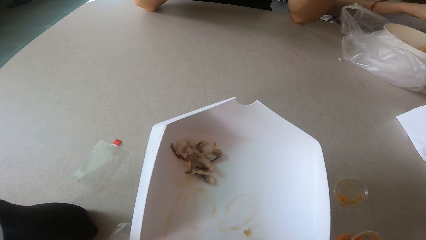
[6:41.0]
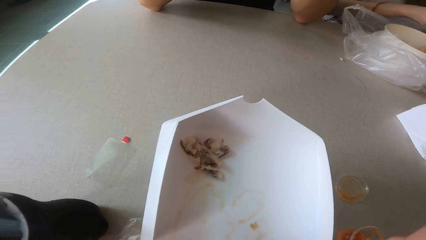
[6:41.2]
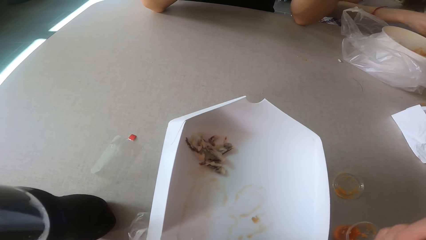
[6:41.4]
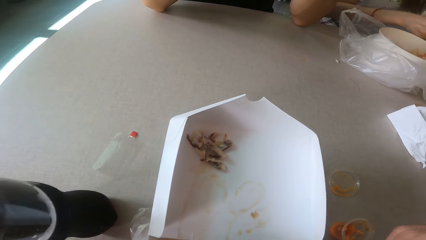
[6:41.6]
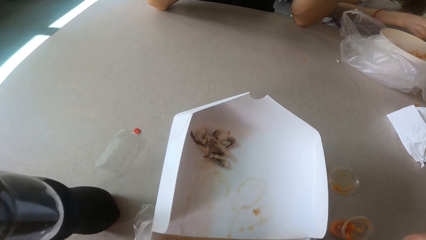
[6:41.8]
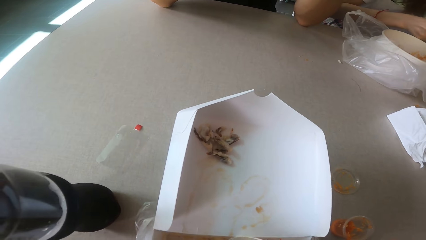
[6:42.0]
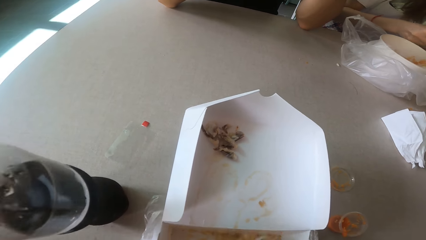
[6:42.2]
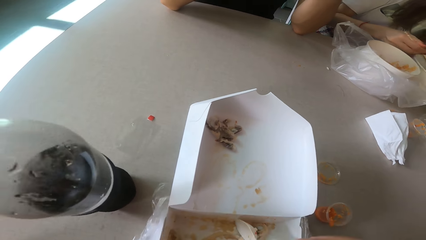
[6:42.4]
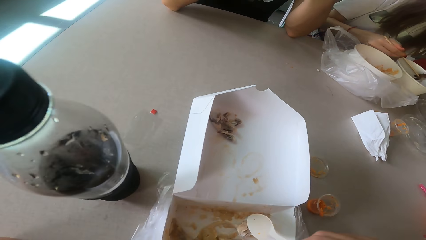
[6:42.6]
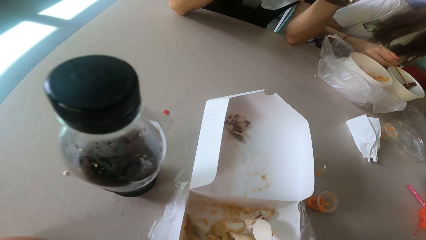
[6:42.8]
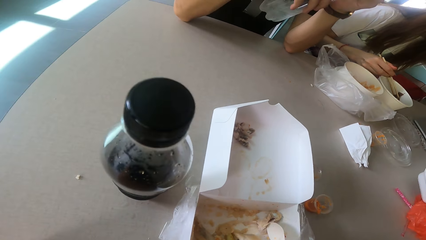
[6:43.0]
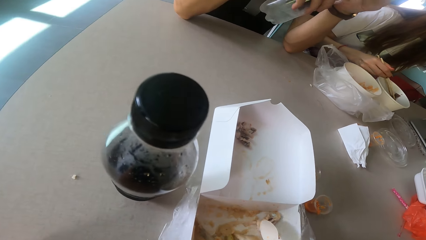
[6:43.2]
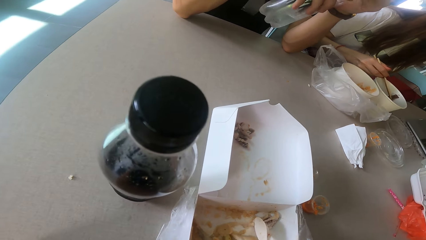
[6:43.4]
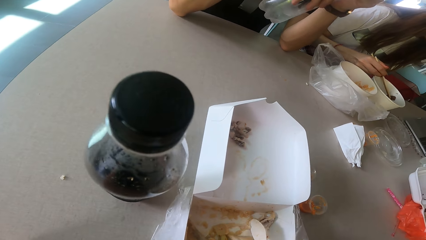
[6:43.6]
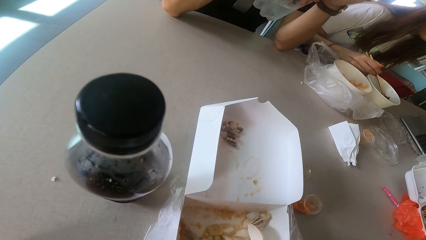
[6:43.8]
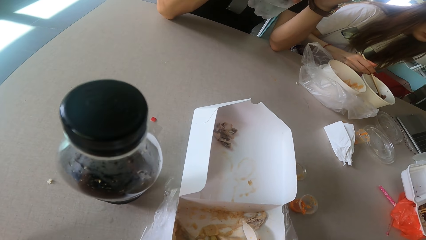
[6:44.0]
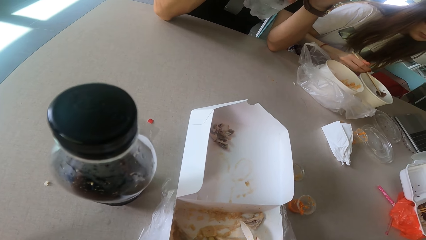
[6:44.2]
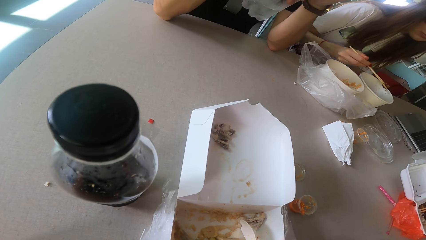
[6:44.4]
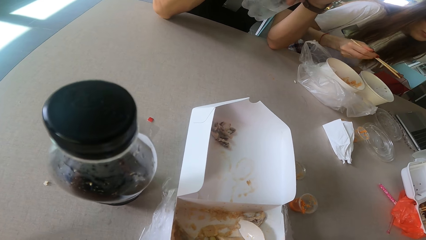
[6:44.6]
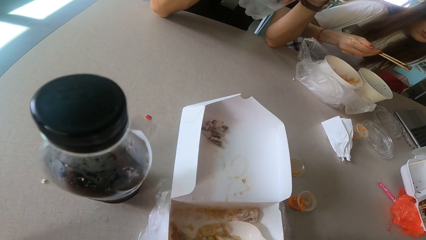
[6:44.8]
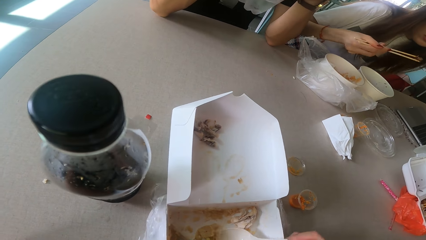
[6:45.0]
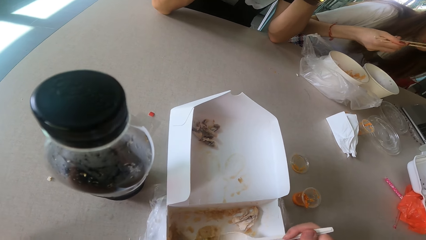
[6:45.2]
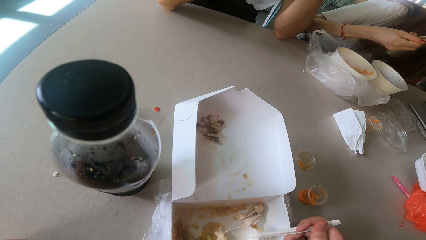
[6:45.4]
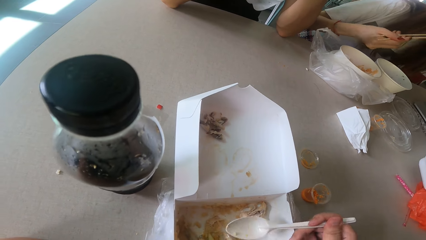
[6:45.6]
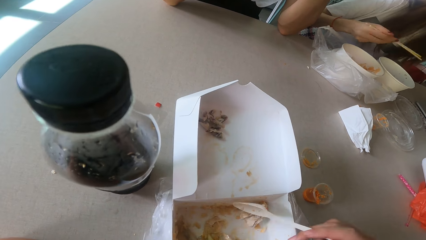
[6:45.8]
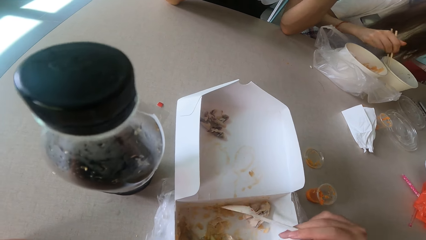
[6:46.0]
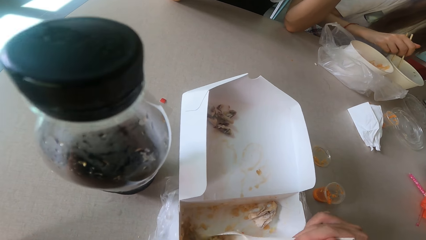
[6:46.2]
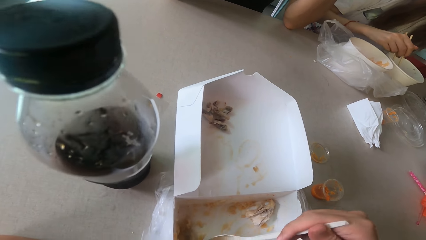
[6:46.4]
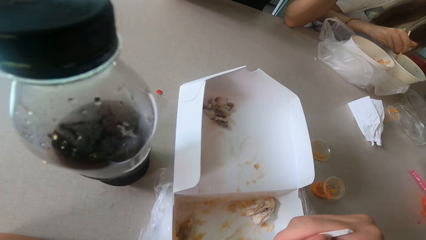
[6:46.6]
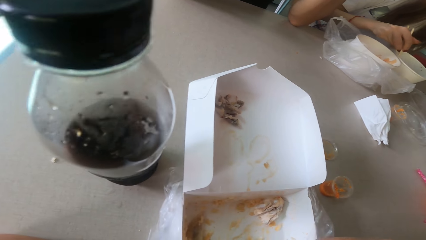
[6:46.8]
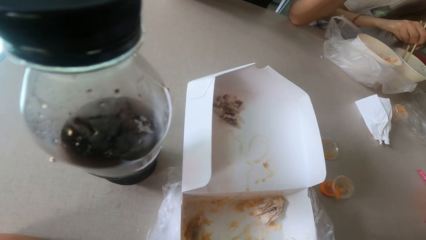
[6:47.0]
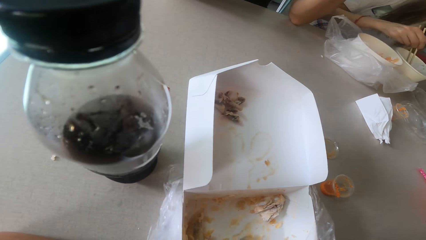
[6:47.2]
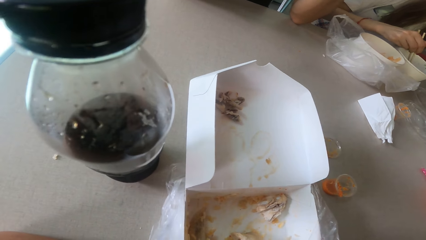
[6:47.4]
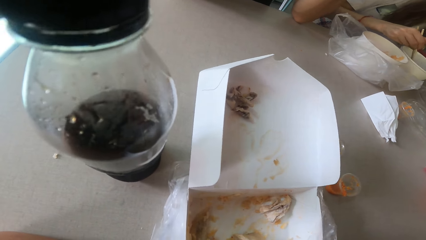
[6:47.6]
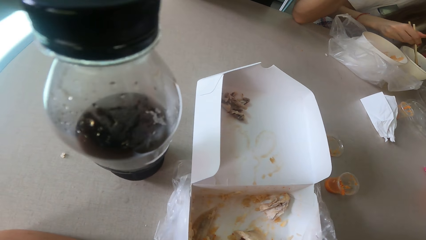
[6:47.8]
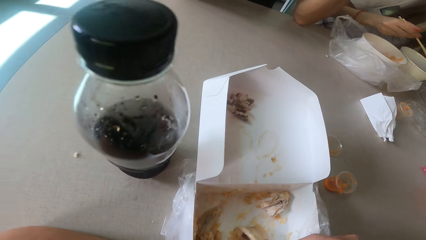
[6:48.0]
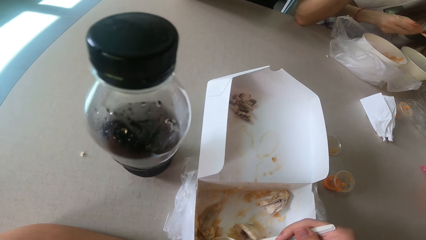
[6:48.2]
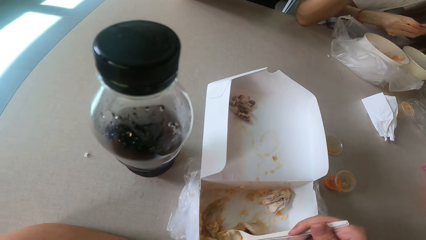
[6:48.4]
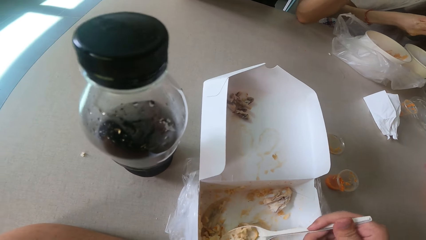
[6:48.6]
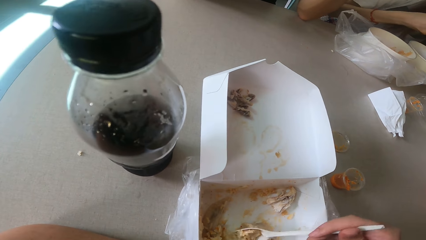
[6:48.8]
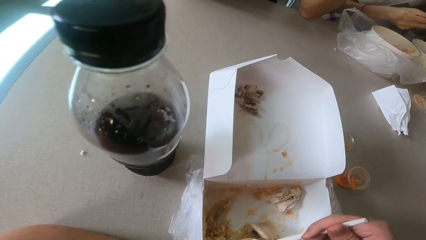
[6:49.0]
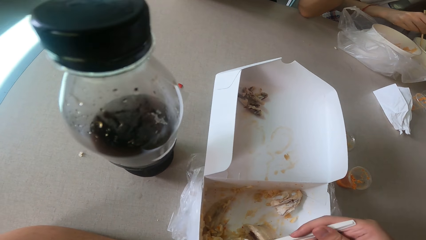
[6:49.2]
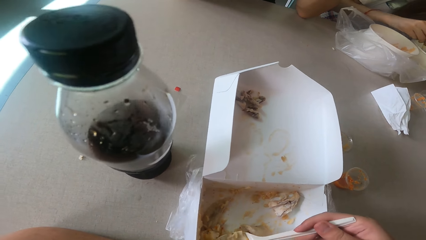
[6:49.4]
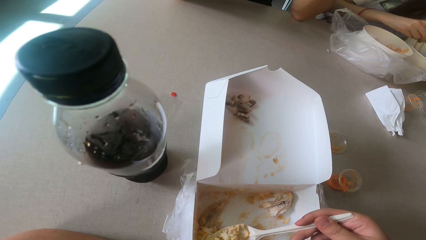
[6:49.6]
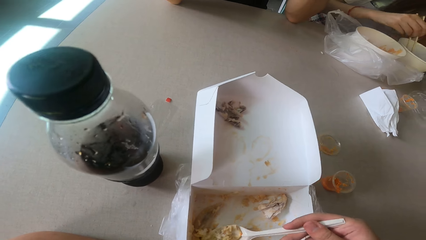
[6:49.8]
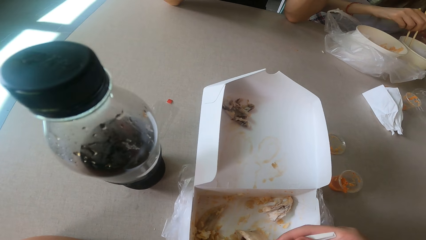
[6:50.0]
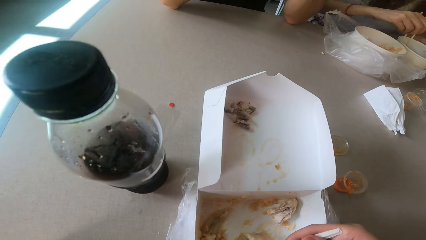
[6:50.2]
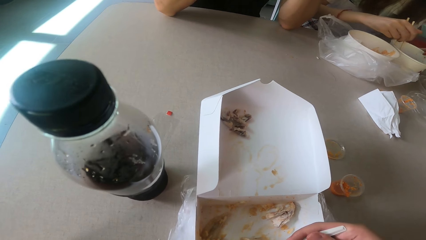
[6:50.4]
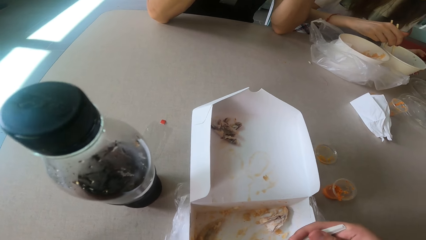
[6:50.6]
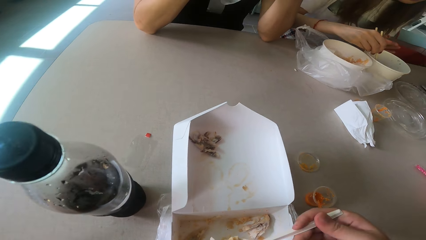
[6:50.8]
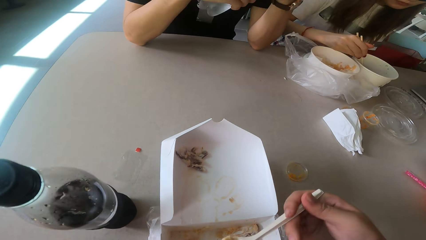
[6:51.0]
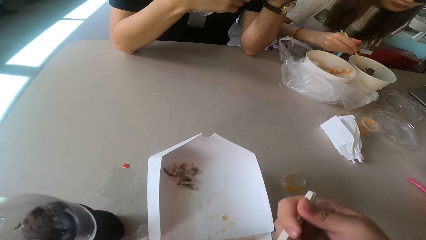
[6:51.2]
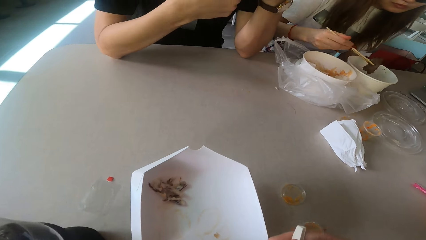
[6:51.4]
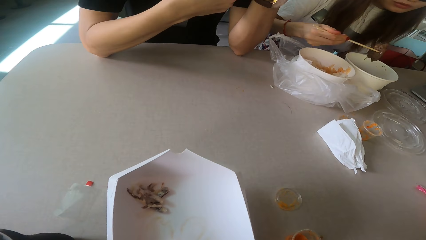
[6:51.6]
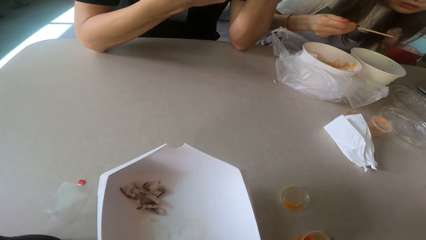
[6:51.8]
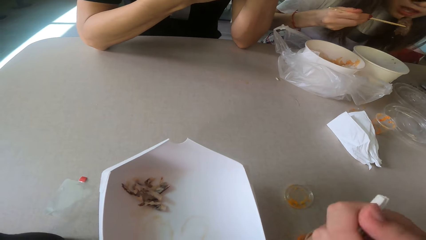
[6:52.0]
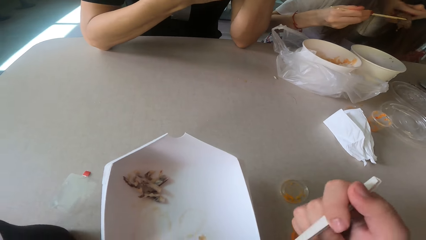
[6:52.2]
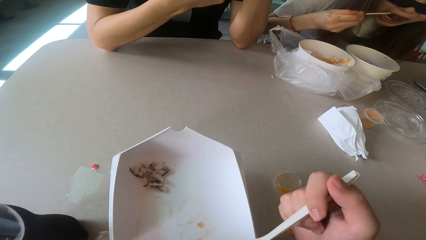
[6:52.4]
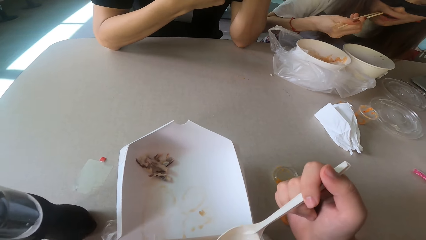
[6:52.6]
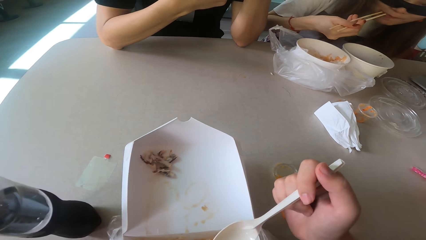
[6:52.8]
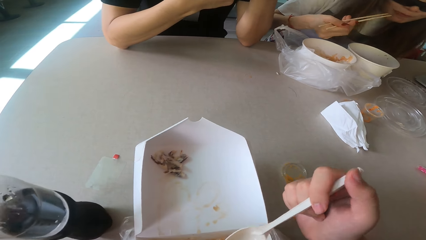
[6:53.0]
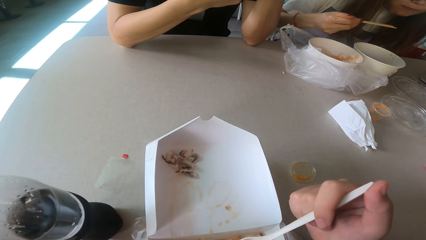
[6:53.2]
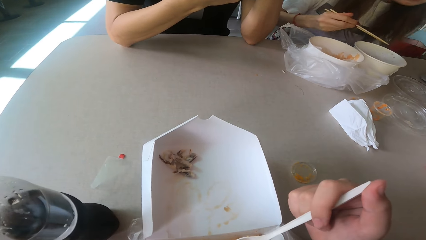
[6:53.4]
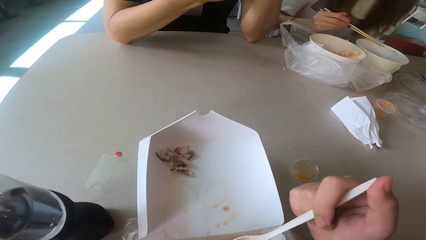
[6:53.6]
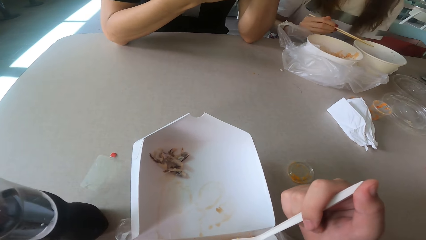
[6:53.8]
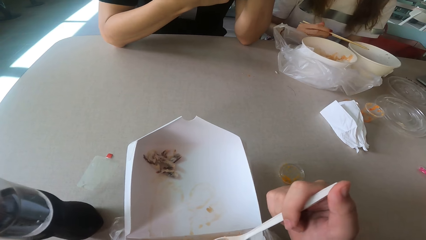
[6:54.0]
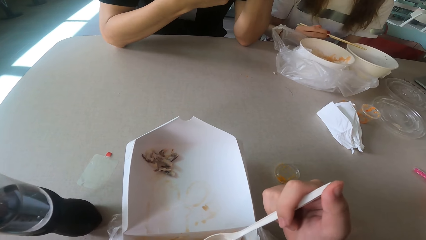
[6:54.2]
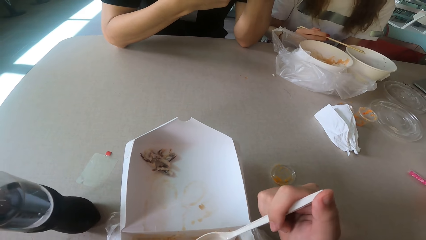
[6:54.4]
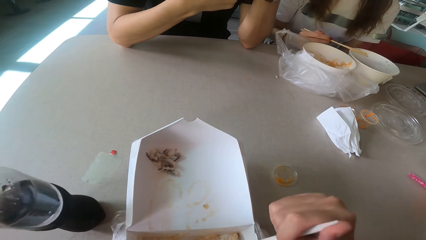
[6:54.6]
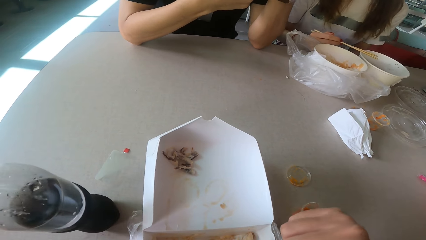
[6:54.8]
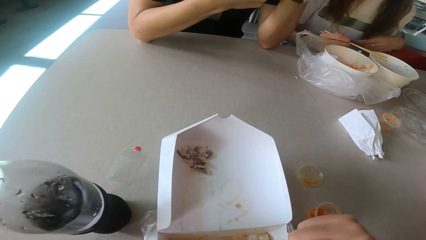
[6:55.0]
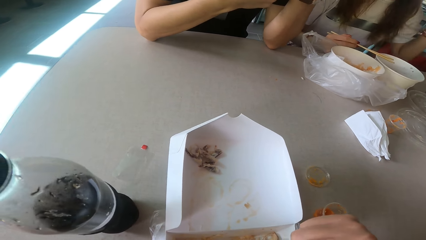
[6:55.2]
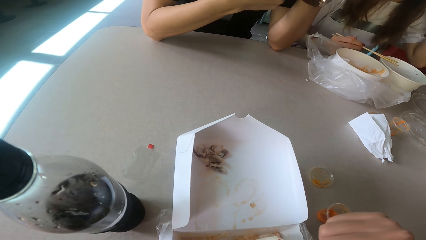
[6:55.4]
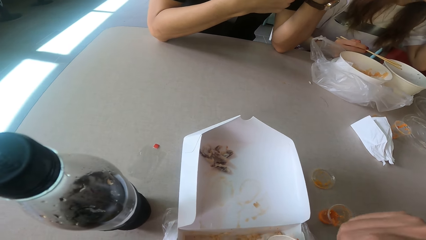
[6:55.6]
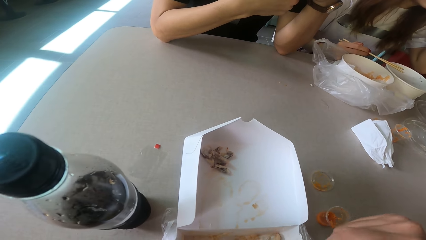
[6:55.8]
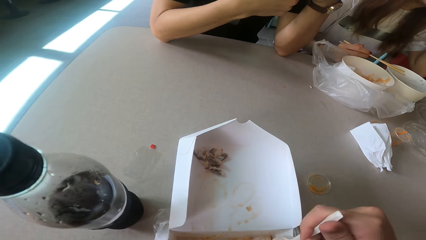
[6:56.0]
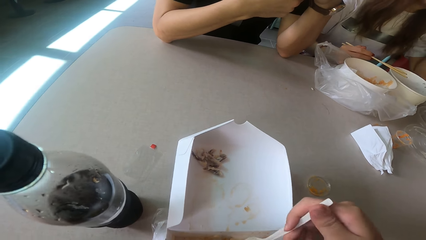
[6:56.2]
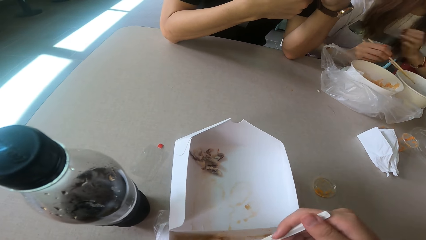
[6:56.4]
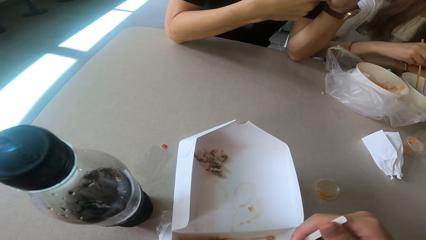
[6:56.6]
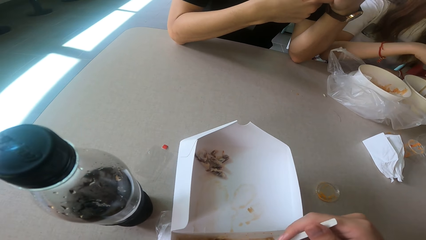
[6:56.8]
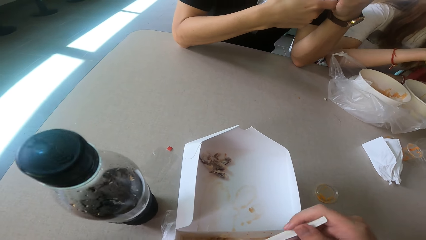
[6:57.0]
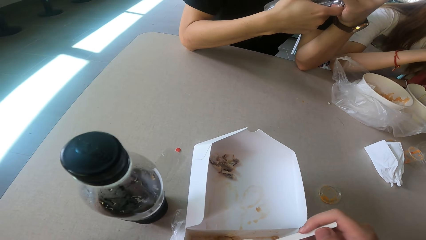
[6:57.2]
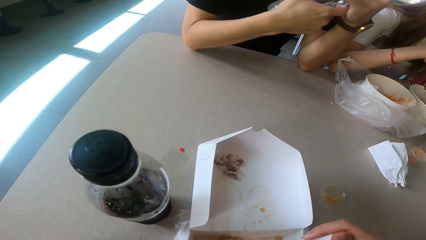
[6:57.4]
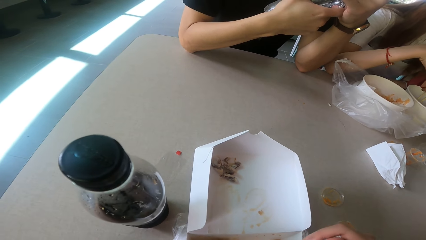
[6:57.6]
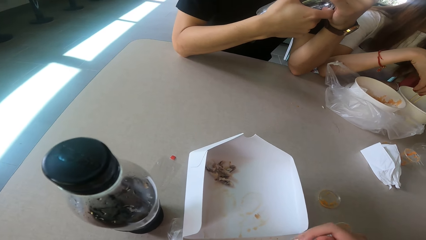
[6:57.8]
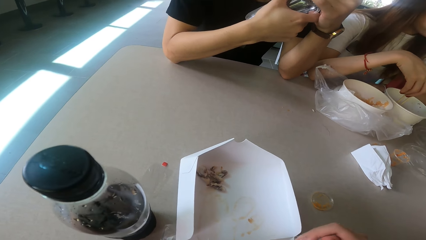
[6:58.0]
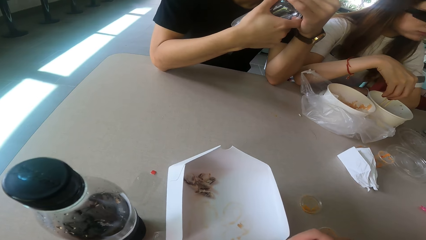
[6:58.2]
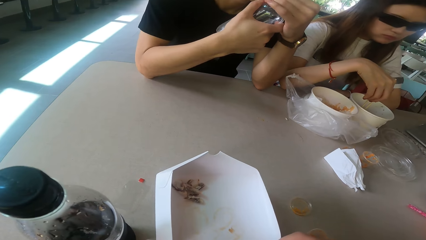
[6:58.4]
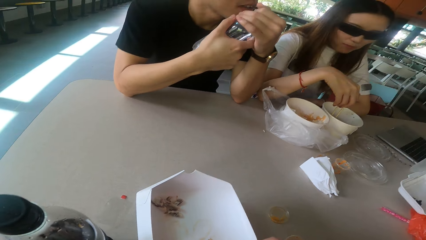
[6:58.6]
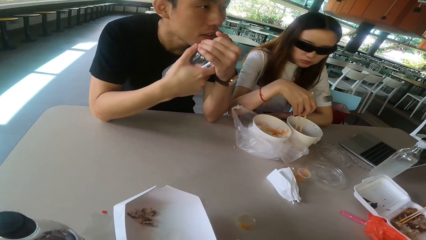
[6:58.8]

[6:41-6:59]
A woman eats the meat. The camera wearer scoops the food. They eat the food. The woman eats the food. The camera wearer scoops the food.
